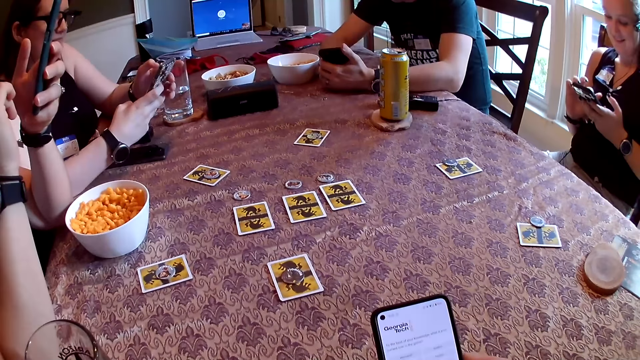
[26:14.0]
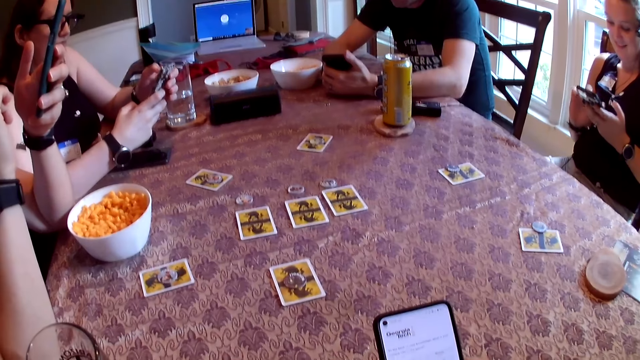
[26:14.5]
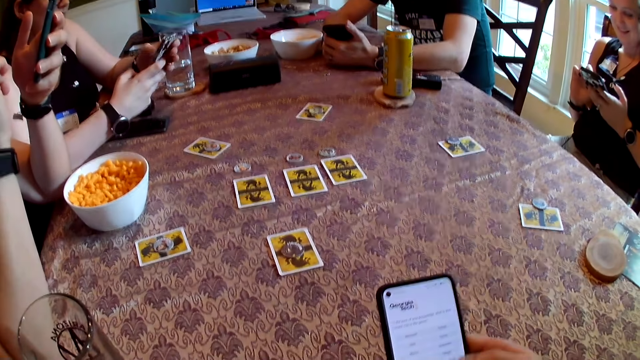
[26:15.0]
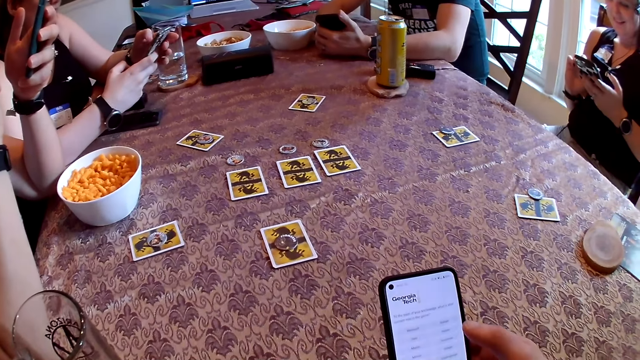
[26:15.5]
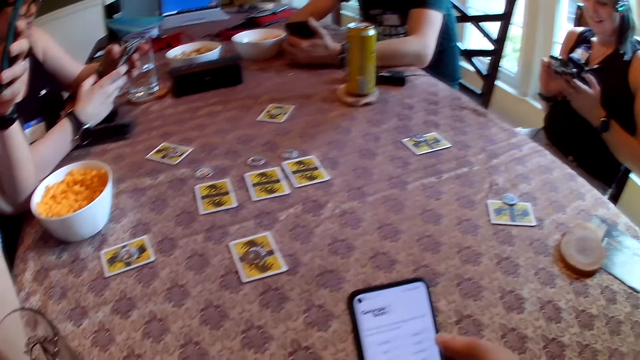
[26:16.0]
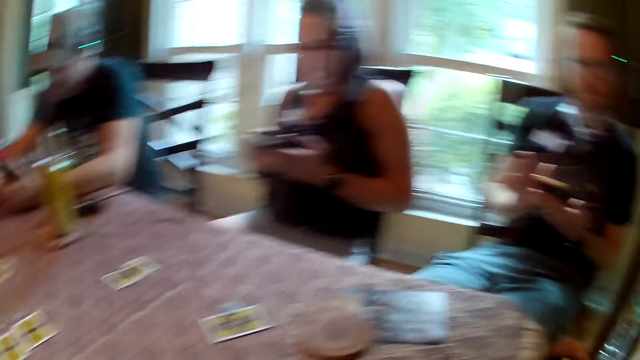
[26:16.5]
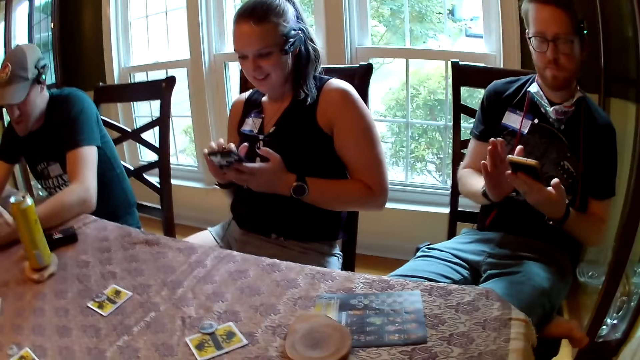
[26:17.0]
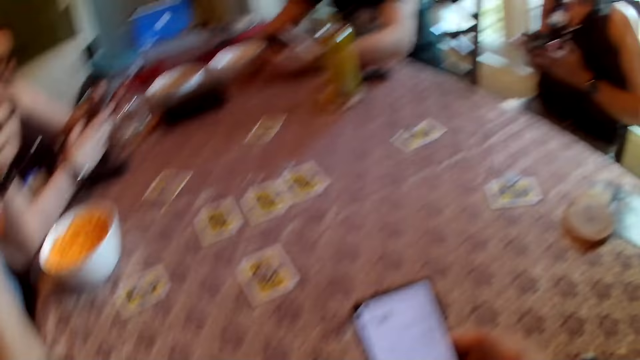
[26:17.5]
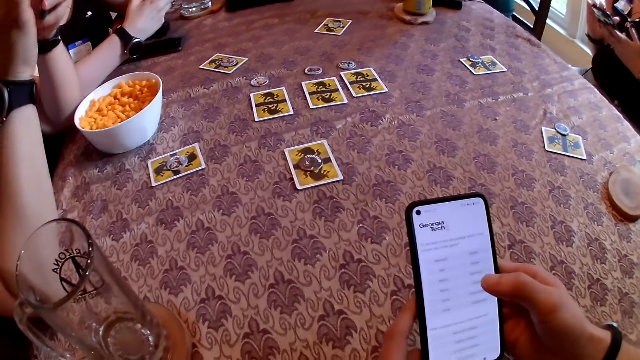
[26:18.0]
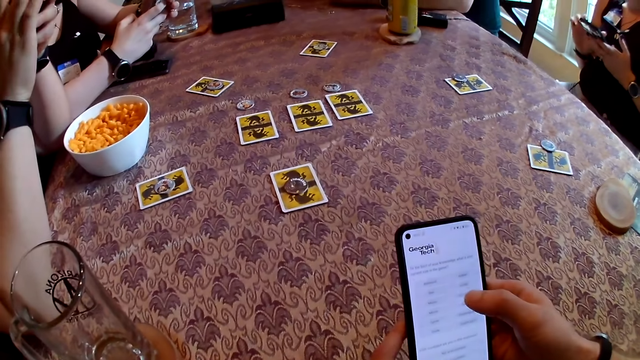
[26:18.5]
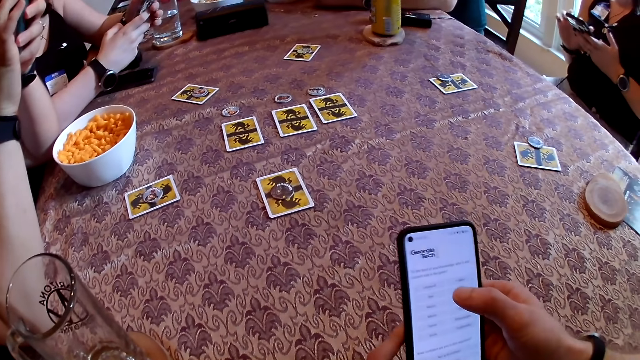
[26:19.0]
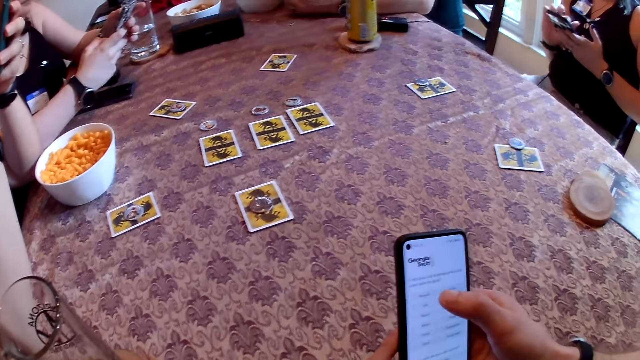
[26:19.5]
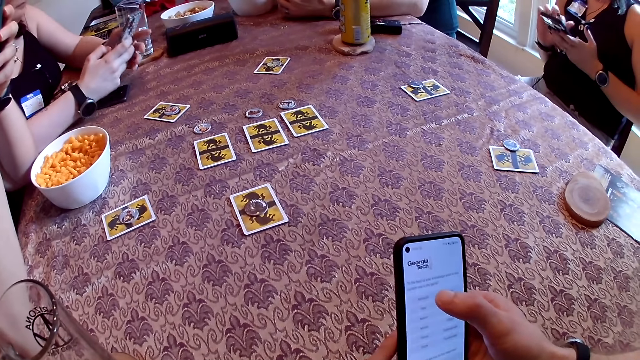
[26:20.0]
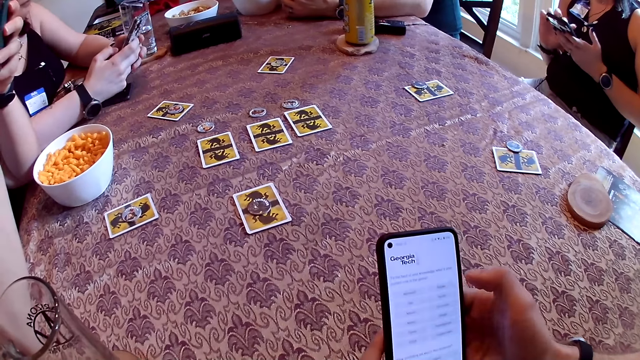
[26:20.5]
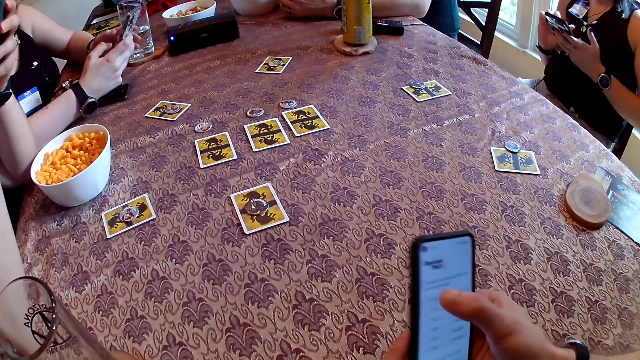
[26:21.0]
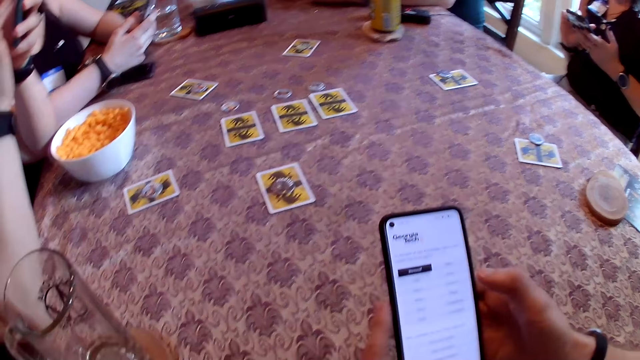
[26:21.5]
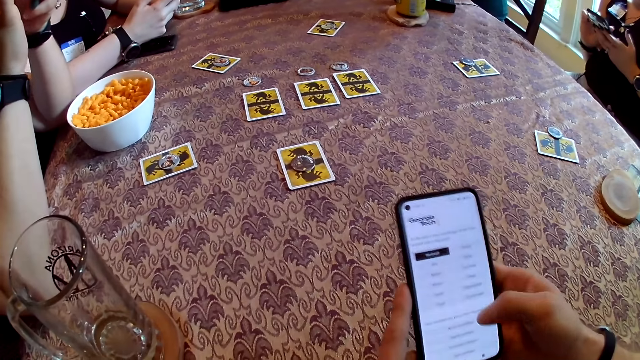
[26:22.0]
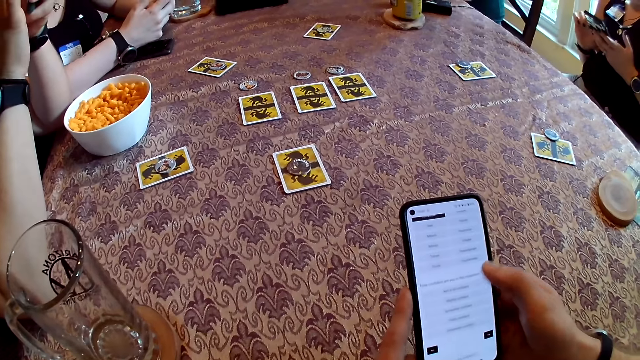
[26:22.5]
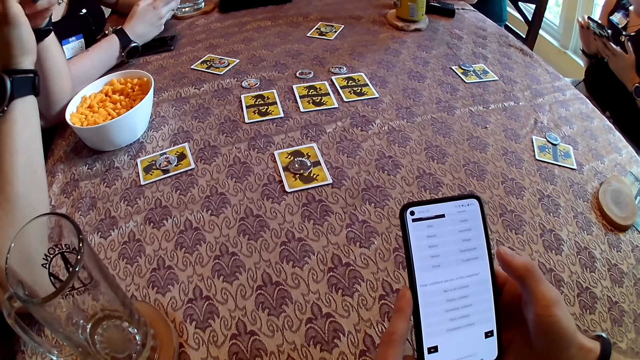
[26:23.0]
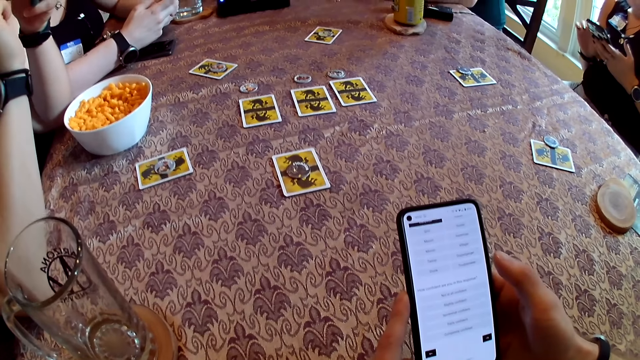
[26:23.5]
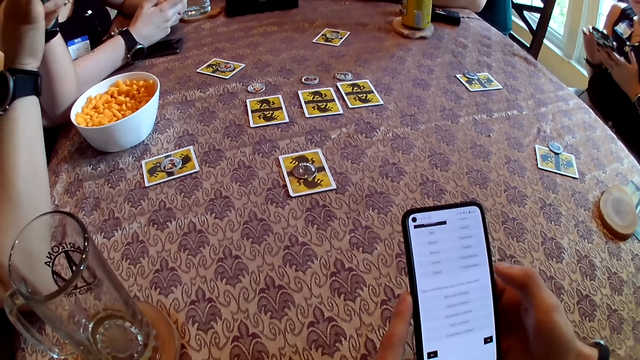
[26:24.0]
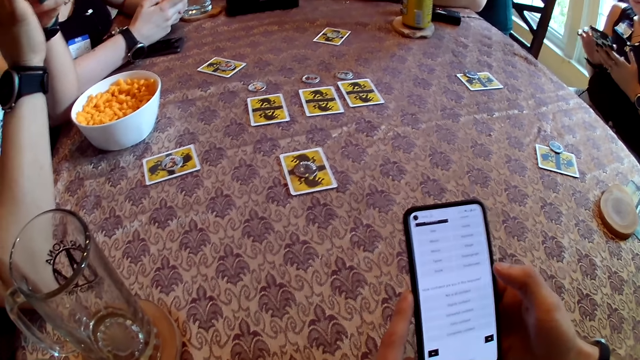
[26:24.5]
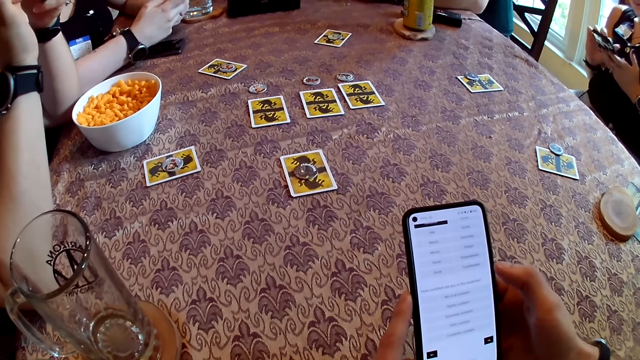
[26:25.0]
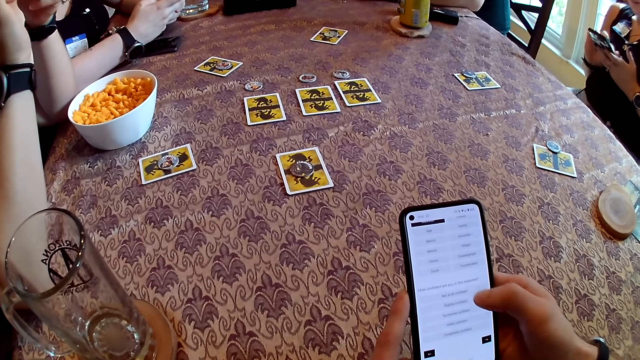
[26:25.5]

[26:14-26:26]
The camera wearer looks around. They scroll the phone.

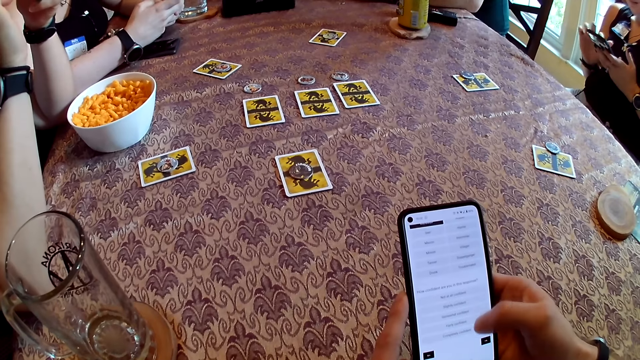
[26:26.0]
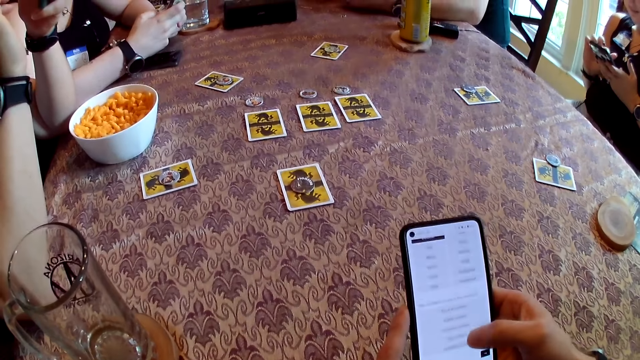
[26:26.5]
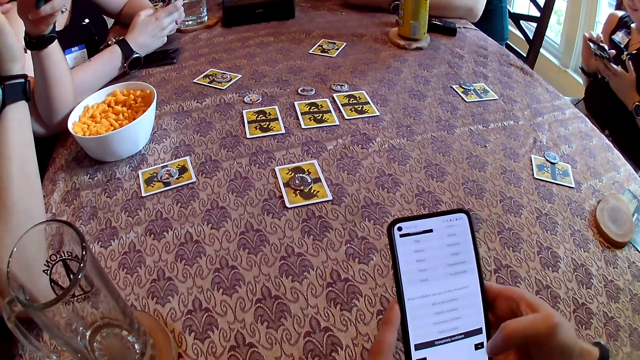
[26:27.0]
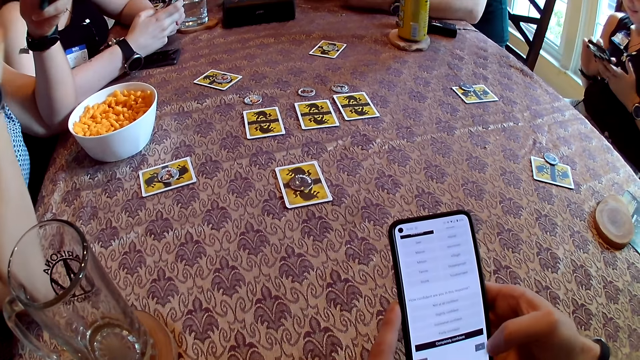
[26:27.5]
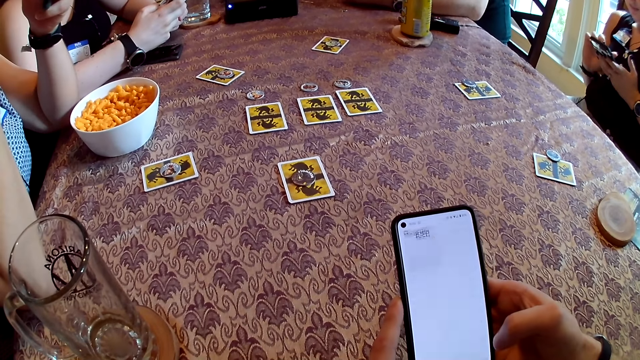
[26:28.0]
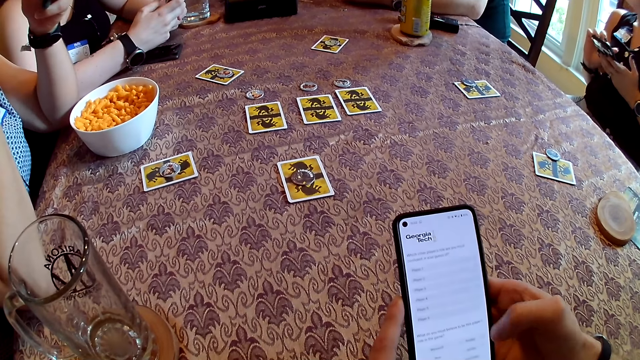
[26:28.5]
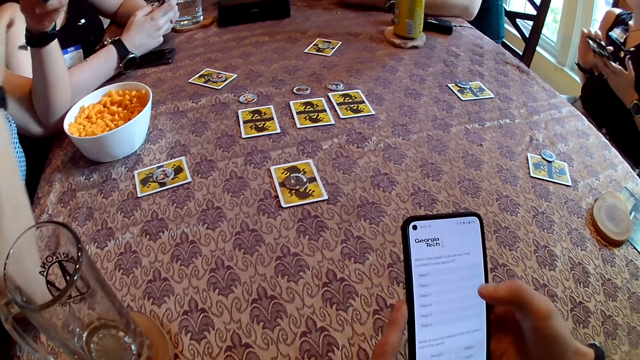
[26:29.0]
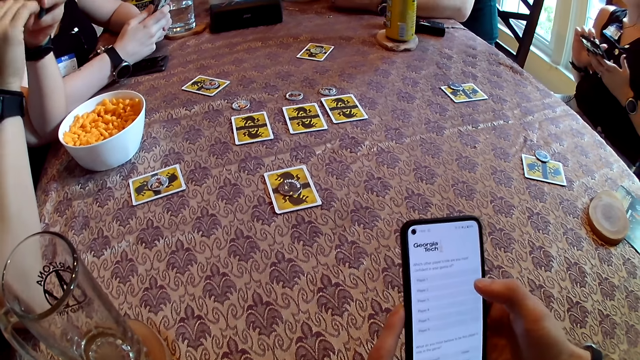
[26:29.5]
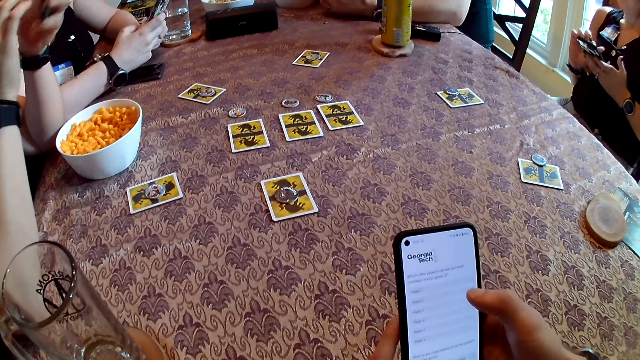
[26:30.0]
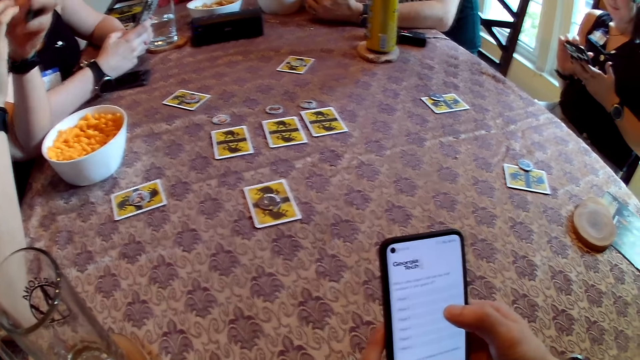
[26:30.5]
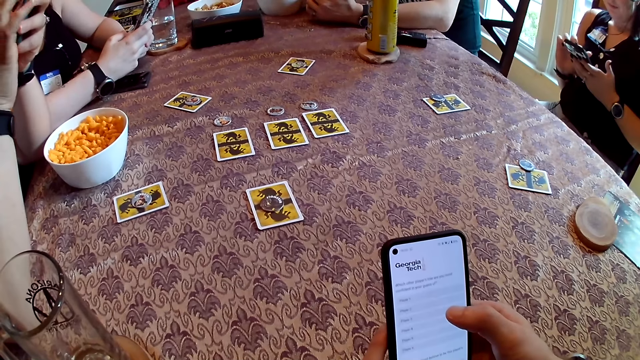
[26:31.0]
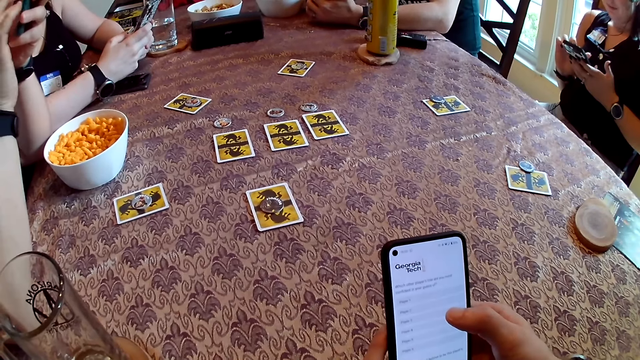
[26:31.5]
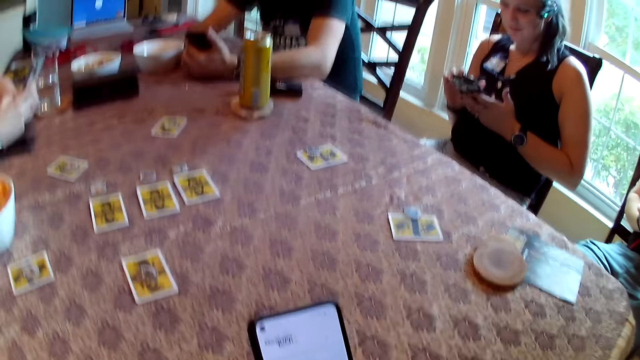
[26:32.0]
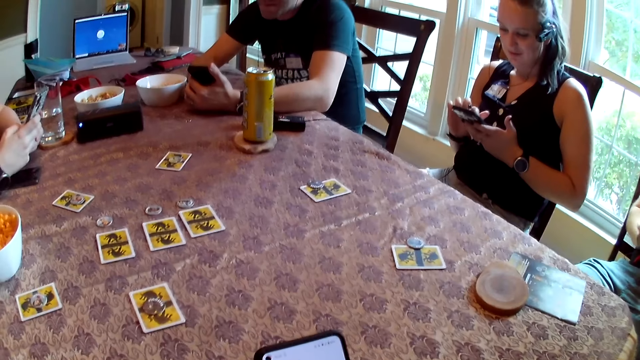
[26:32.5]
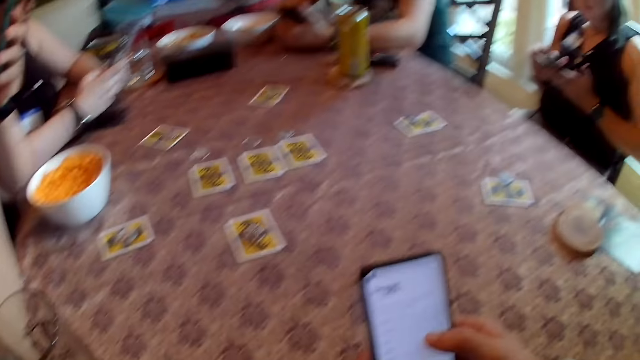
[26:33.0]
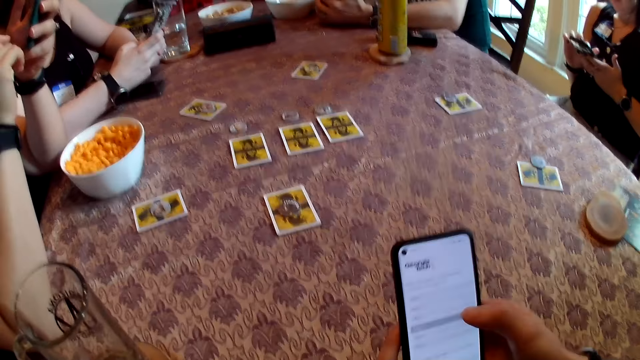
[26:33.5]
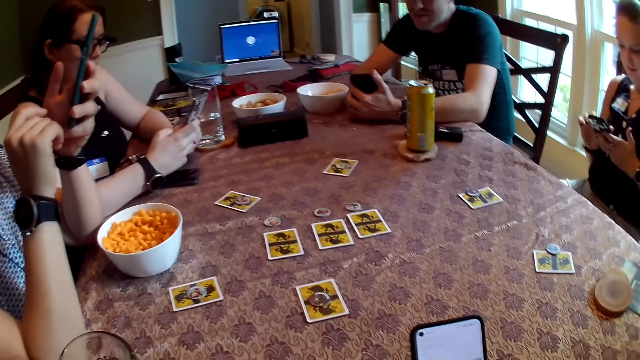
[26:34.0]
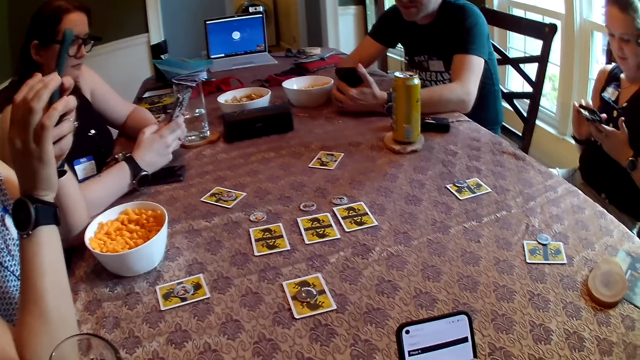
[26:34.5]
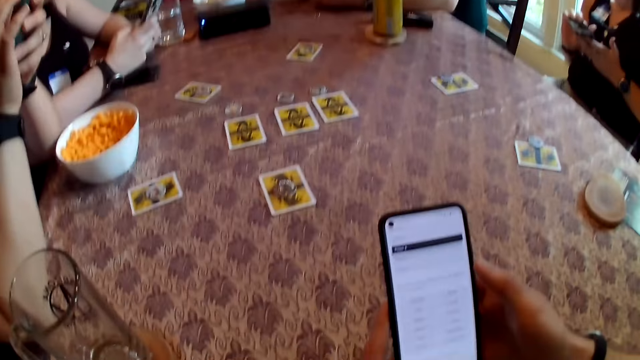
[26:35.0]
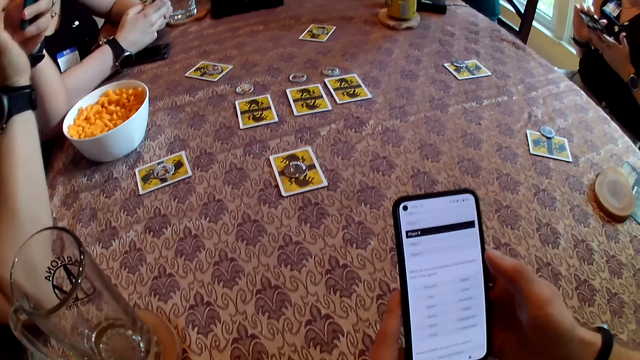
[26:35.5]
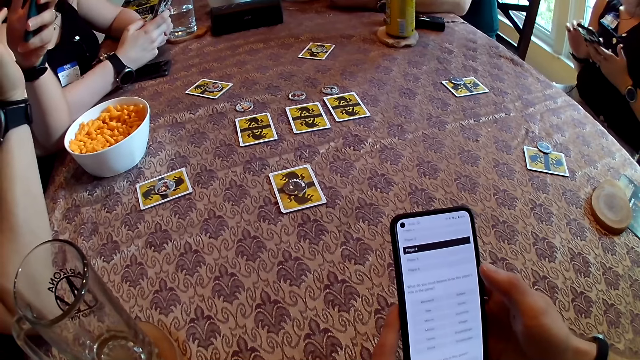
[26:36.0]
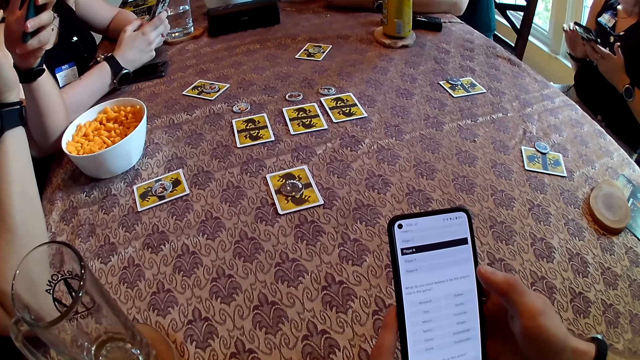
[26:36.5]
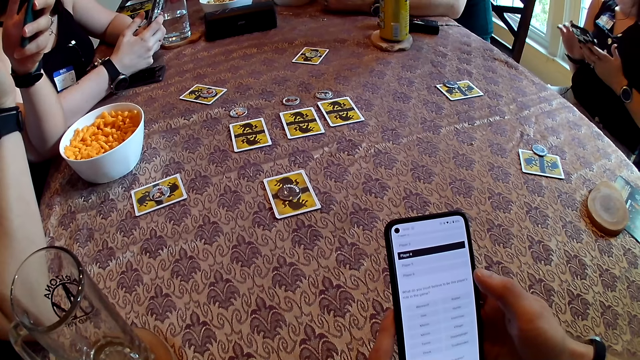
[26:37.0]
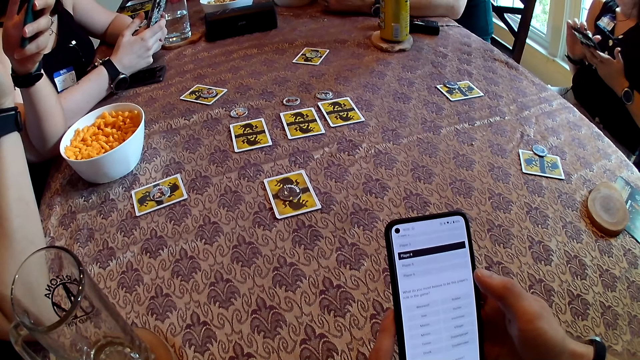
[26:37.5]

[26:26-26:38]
The camera wearer converses with the people at the table.
